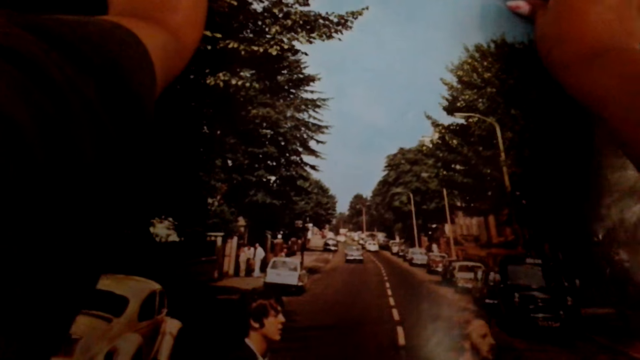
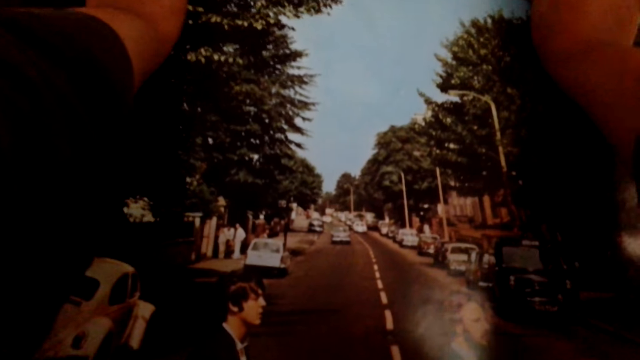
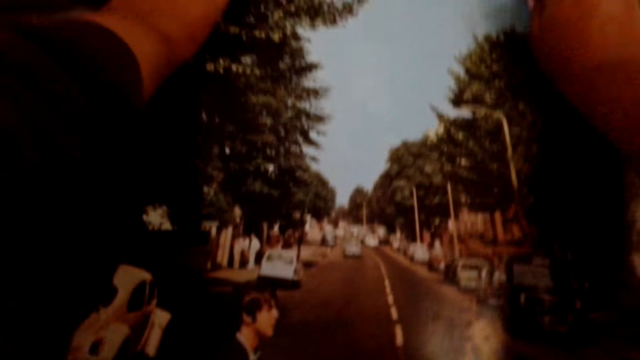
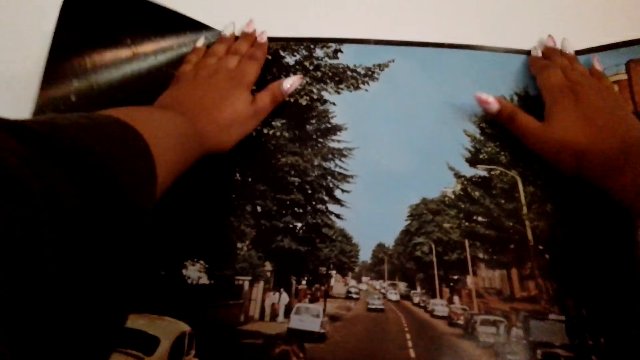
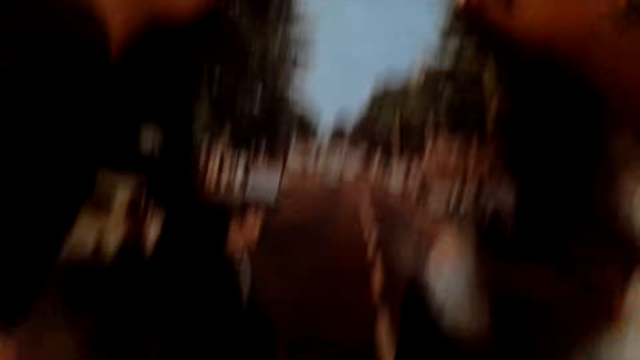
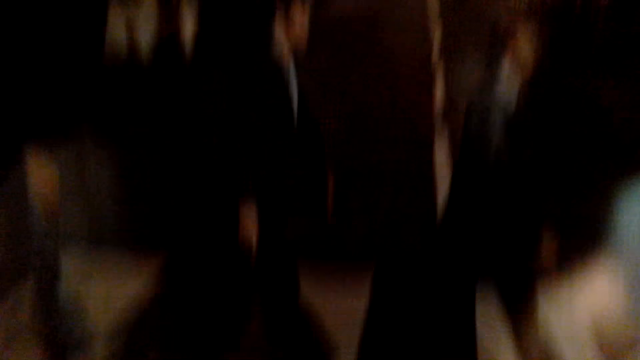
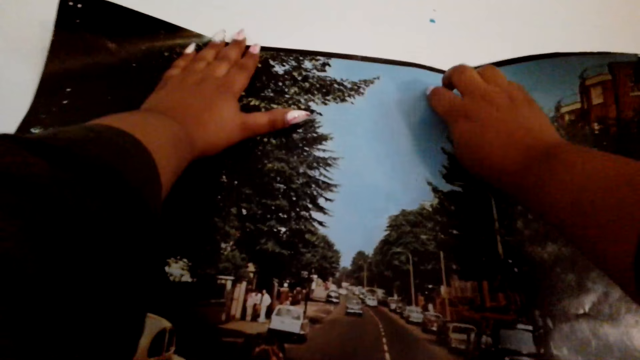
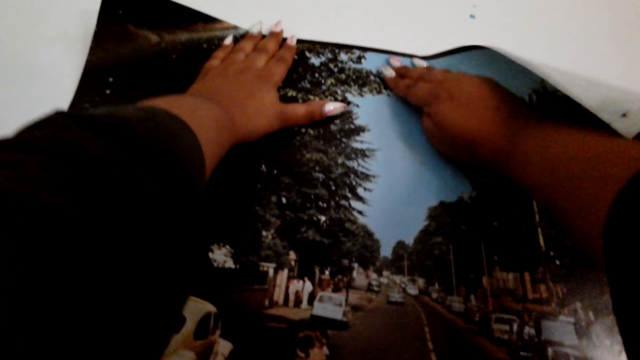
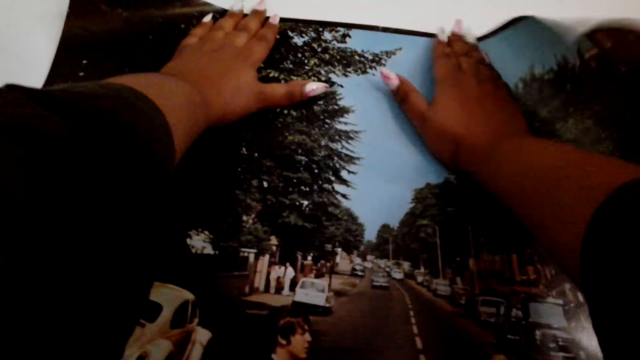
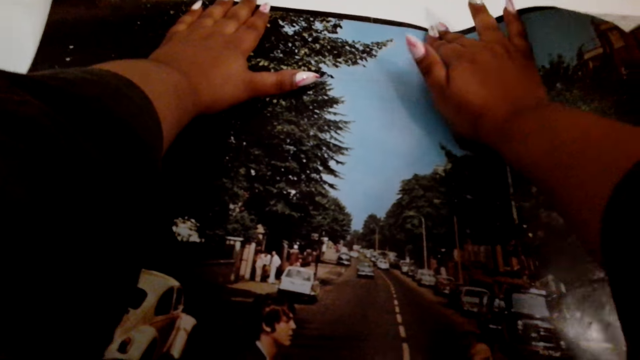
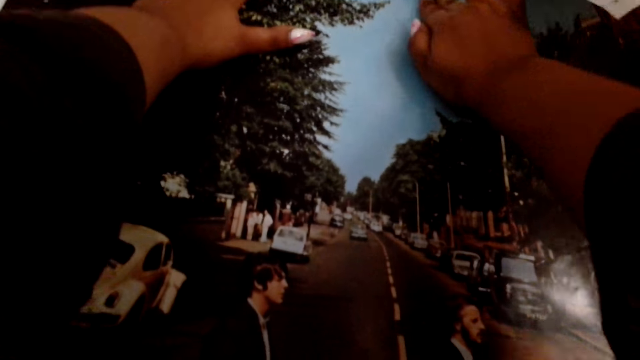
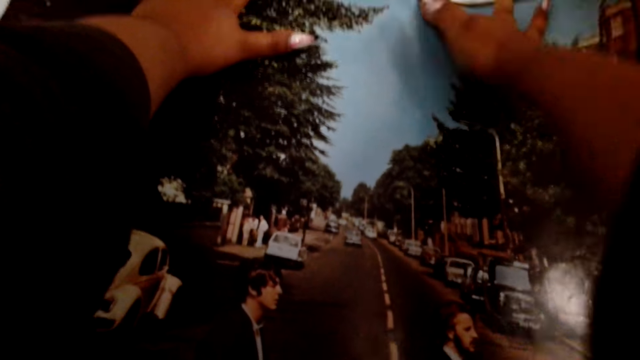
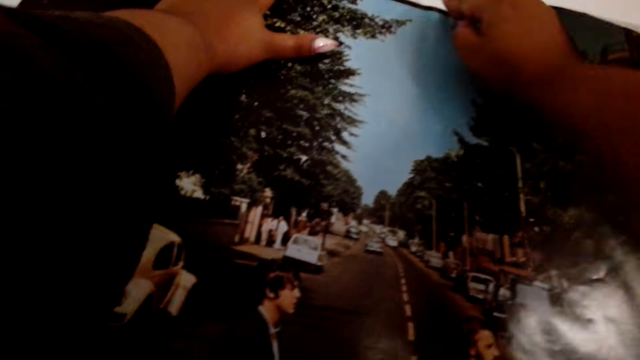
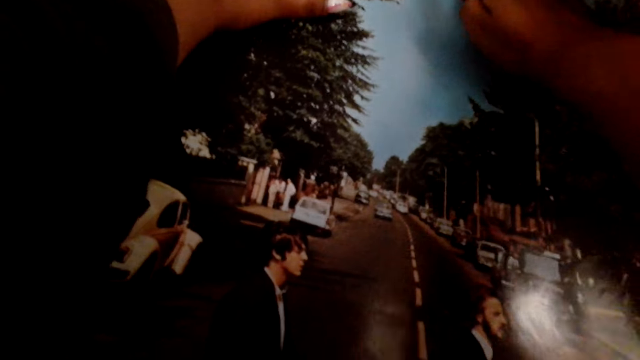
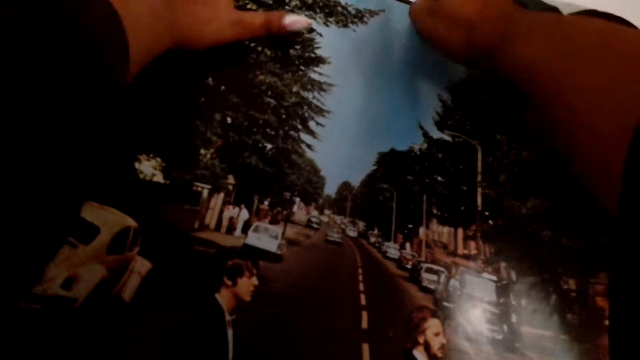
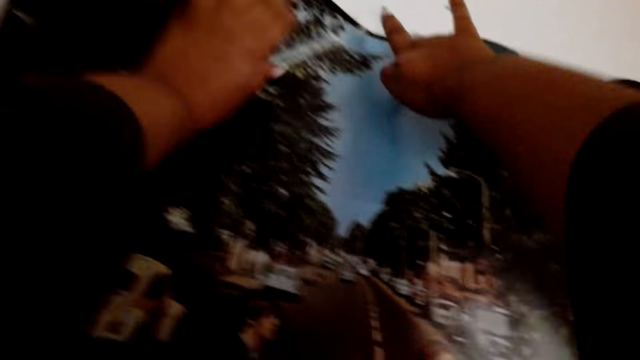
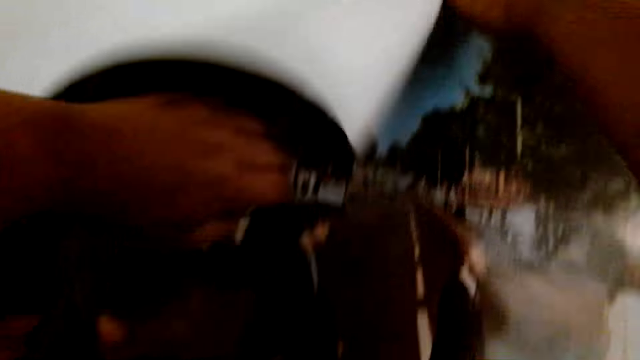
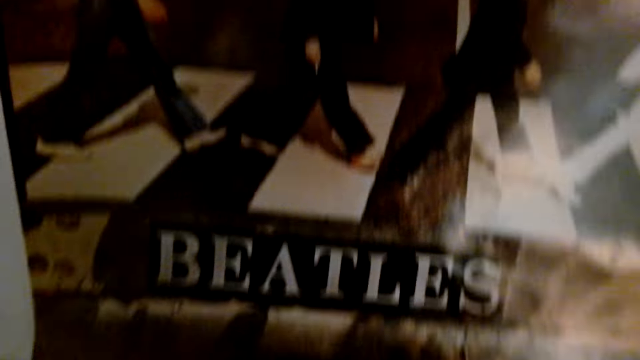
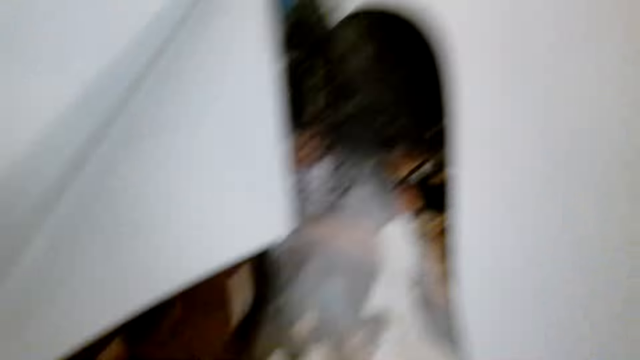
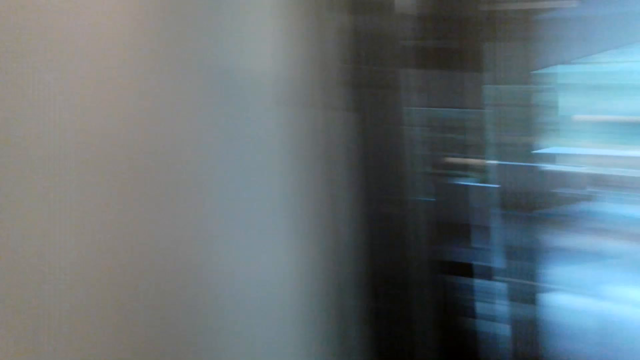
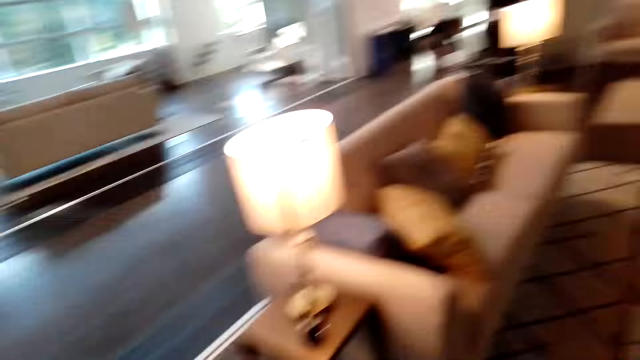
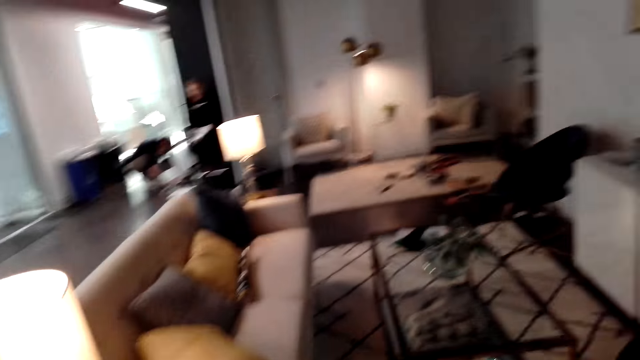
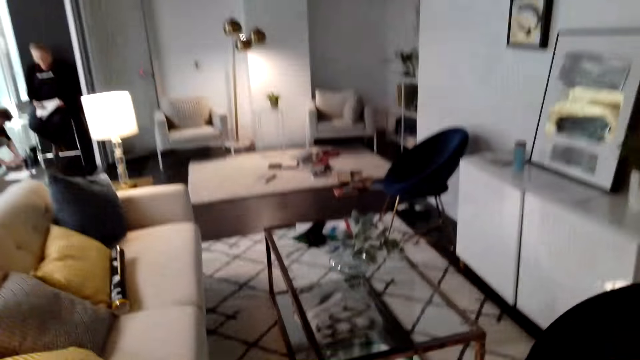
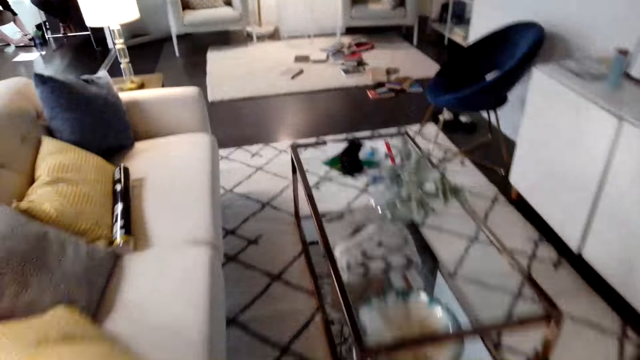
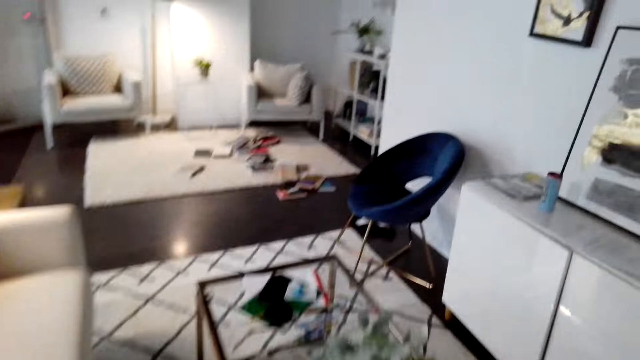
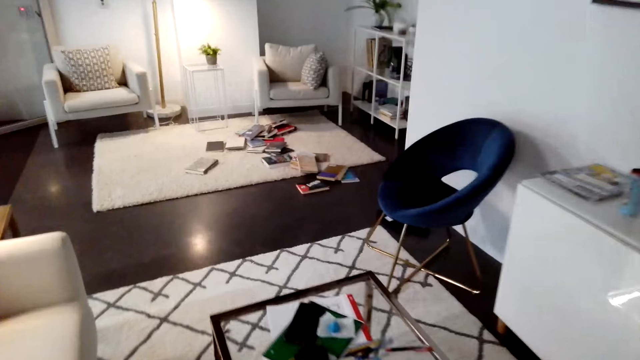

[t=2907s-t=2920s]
The camera wearer sticks the picture to the wall and walks around.

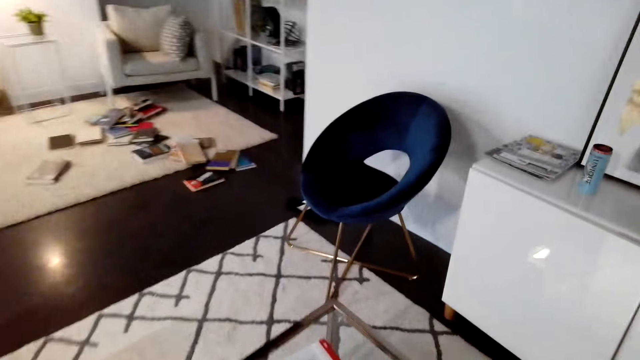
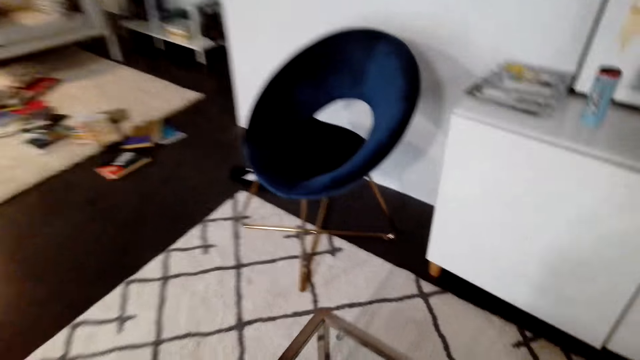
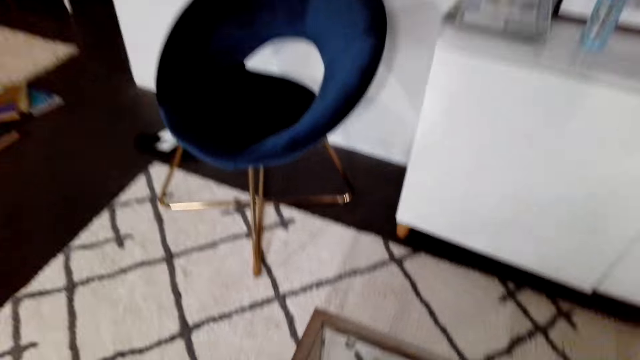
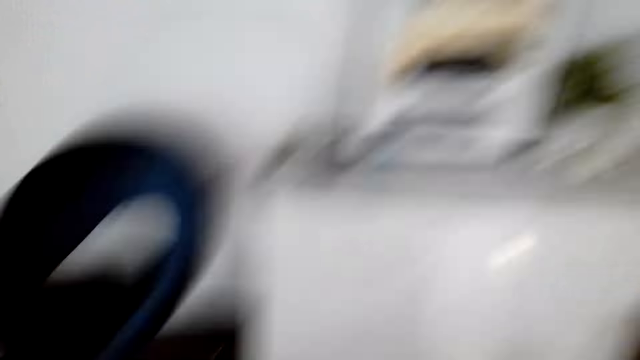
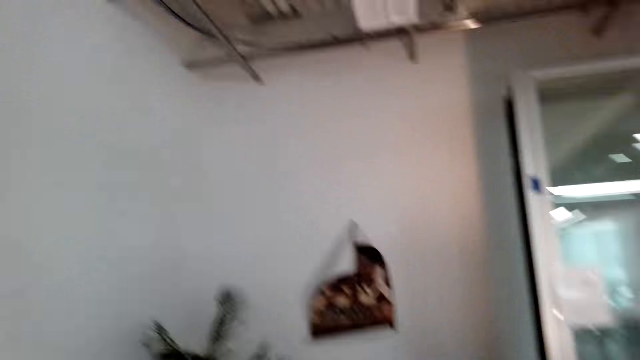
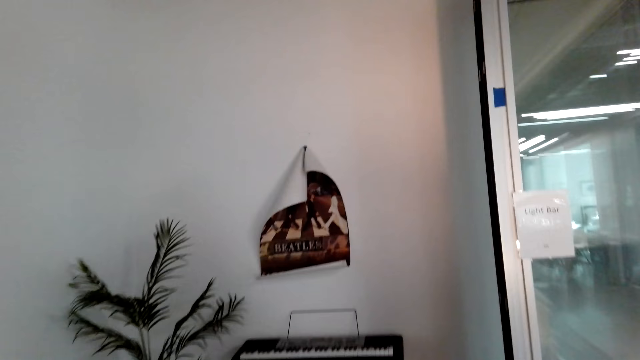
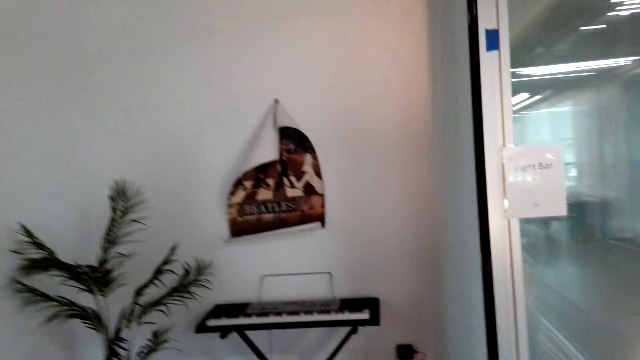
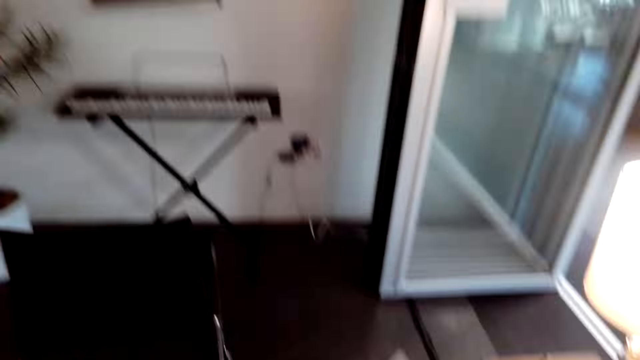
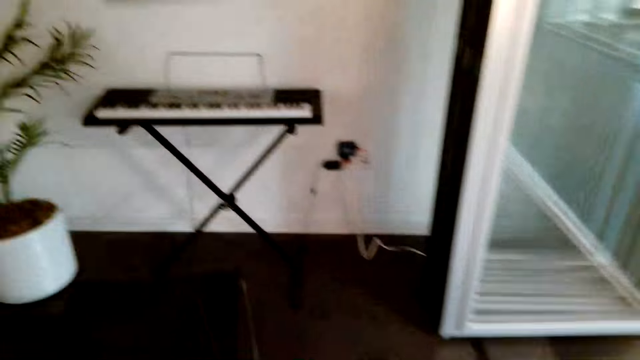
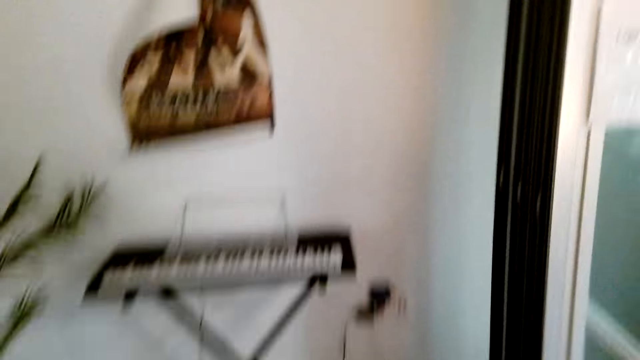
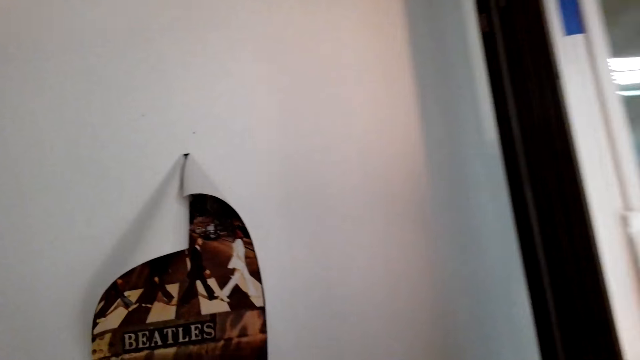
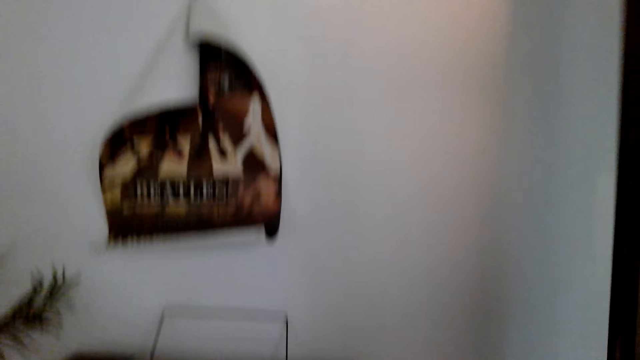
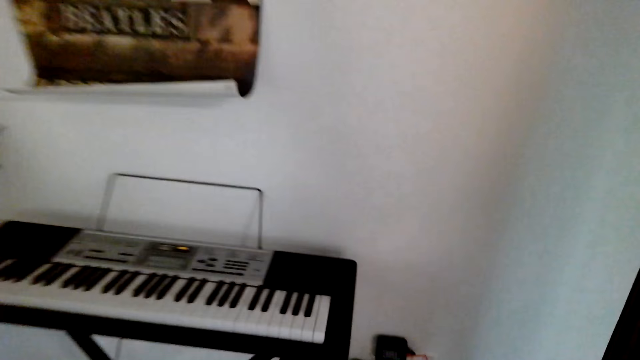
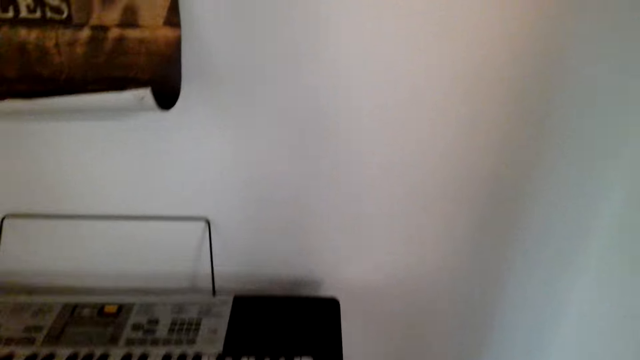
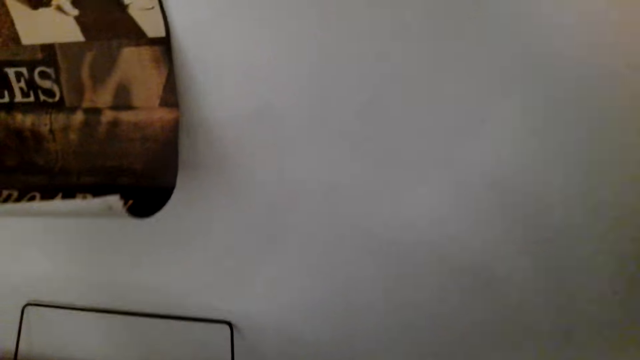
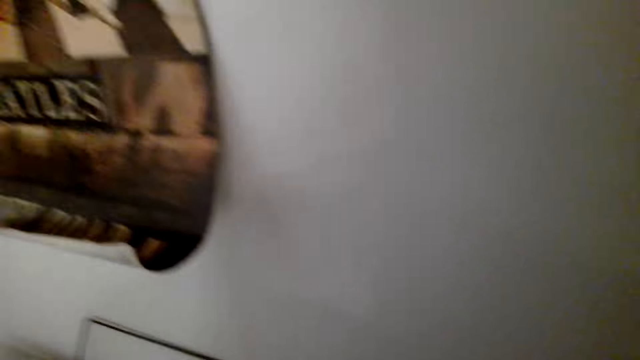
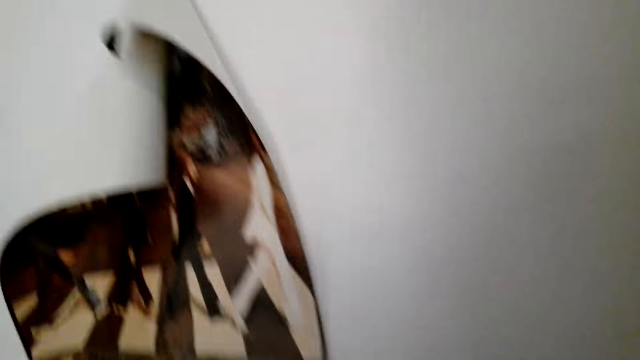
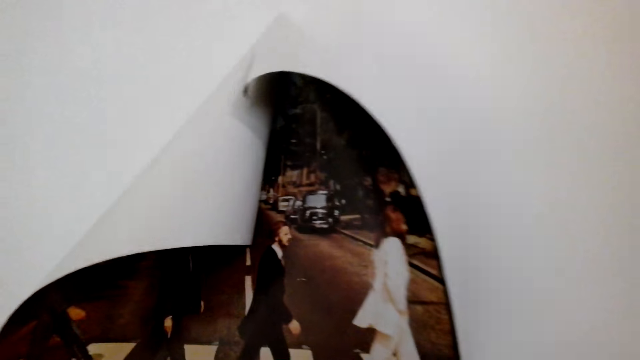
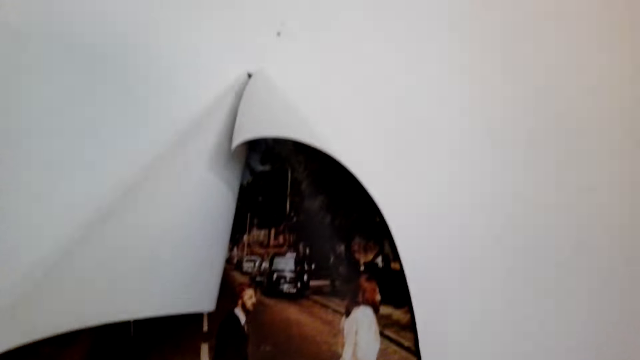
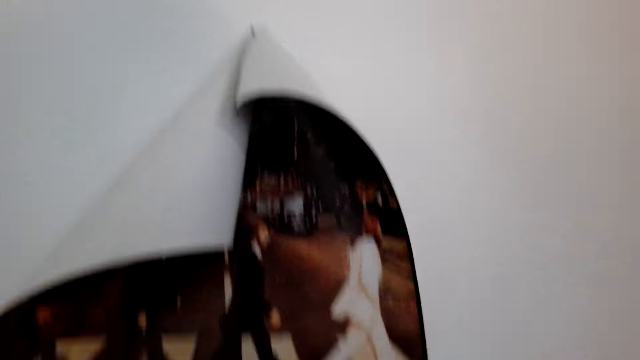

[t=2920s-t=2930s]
The camera wearer collects something. They move around.
